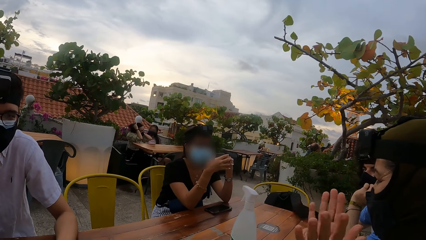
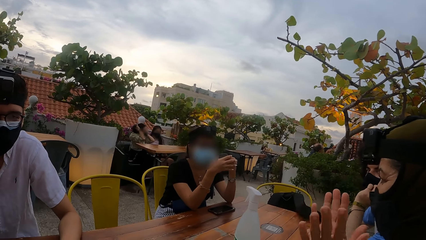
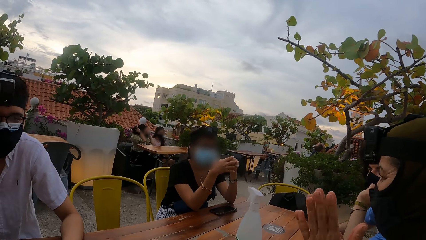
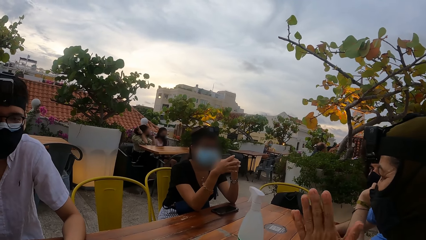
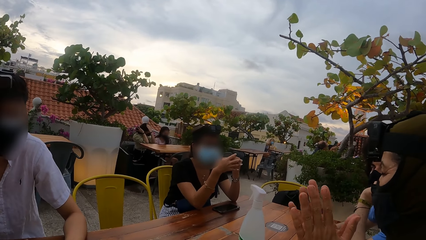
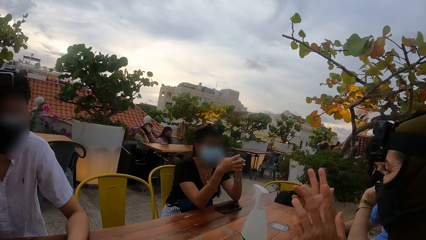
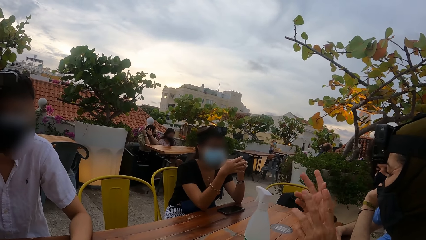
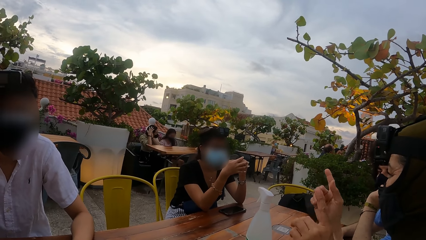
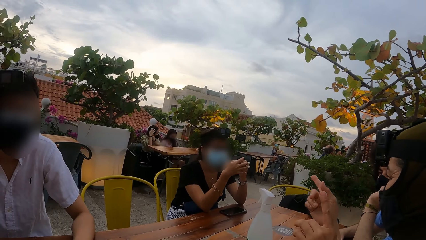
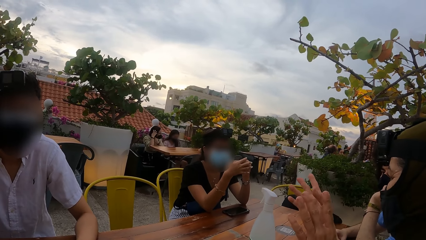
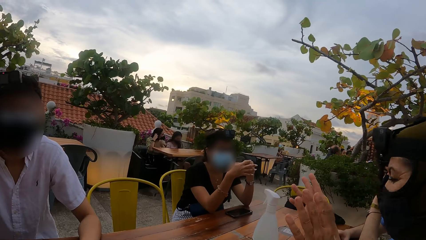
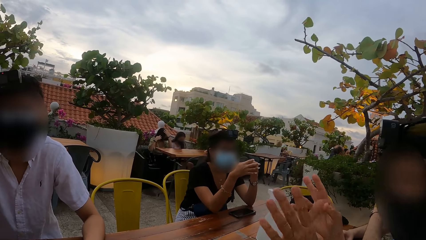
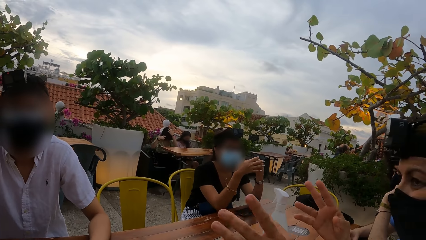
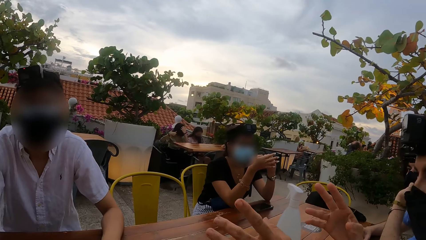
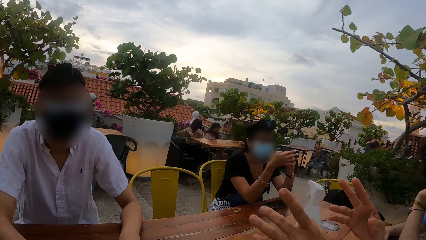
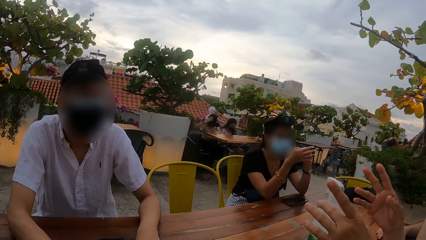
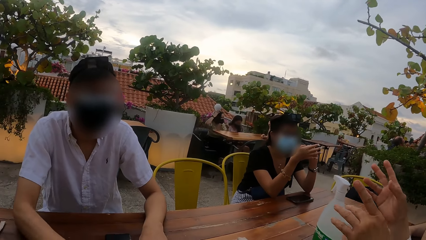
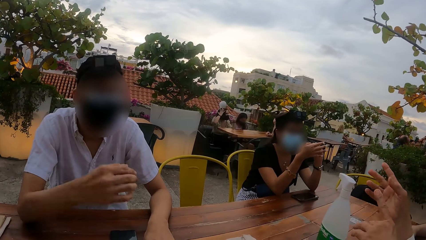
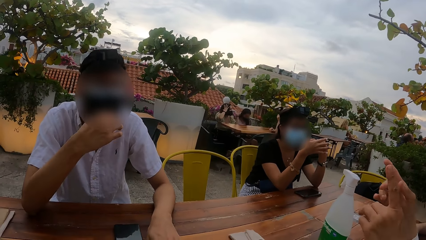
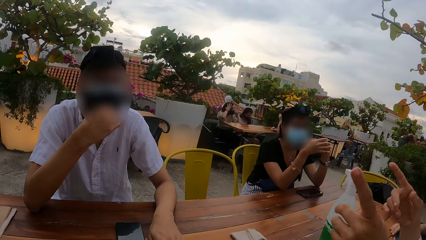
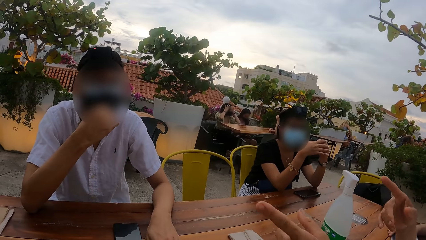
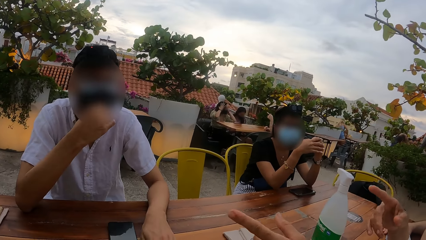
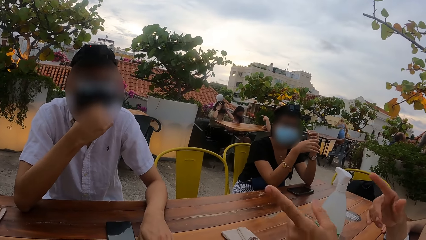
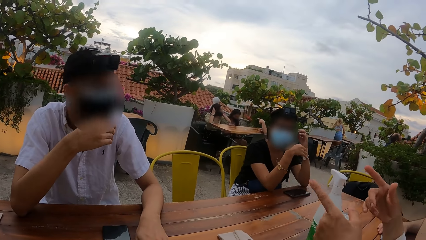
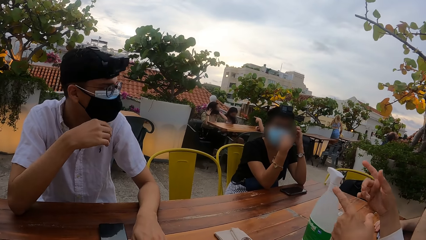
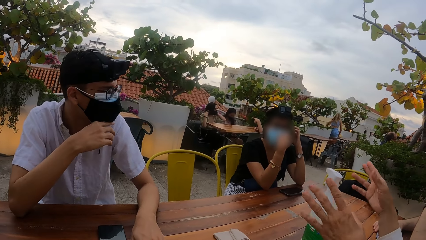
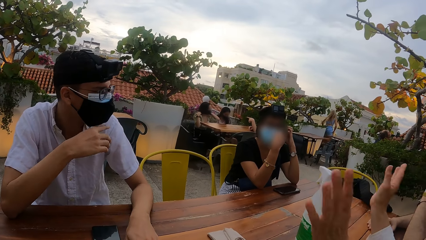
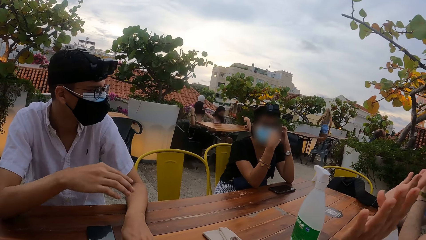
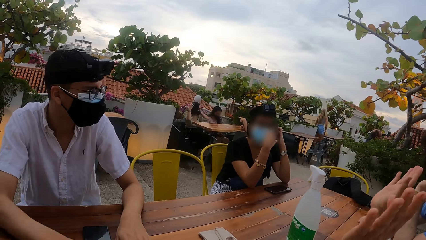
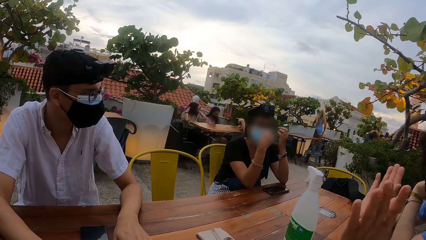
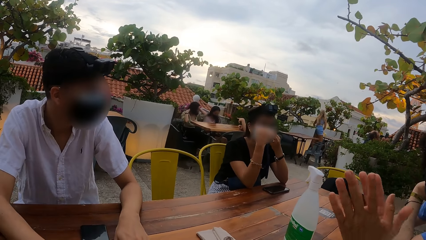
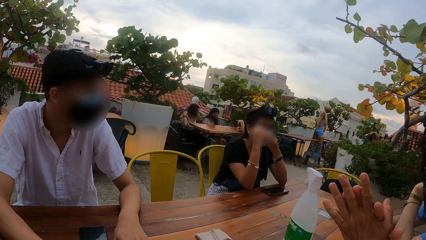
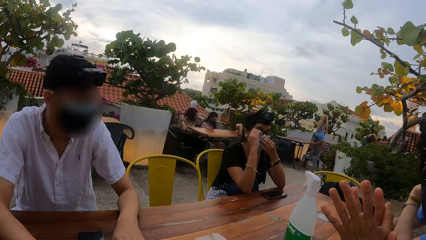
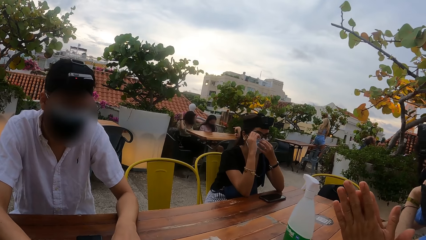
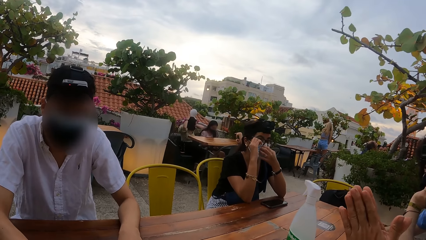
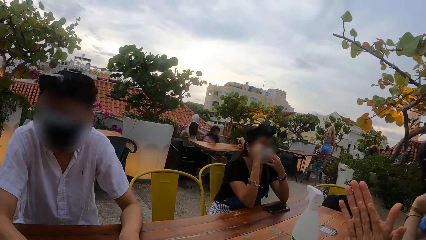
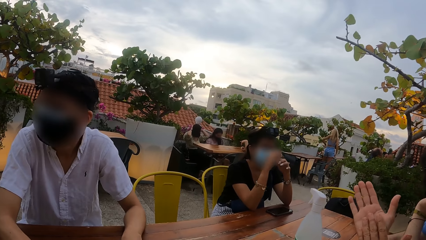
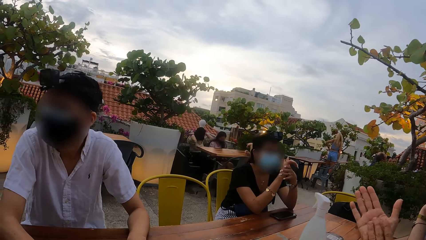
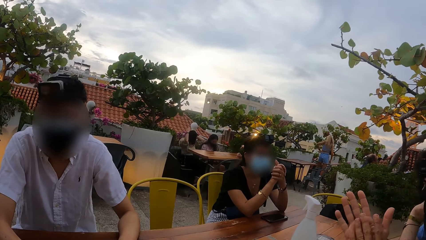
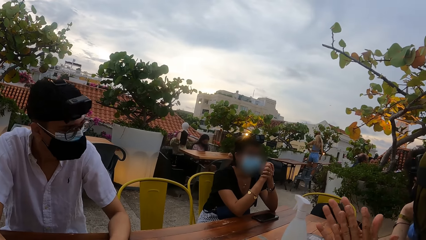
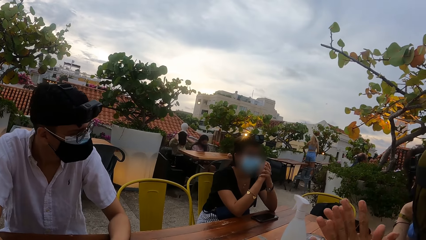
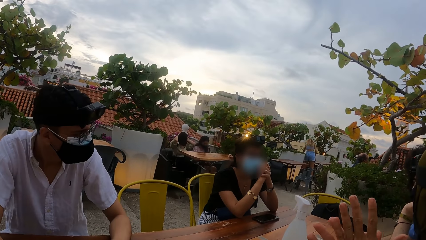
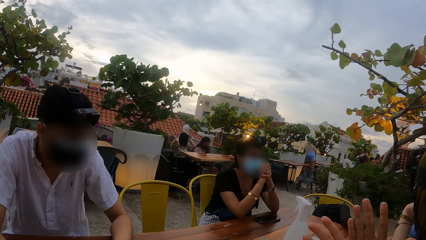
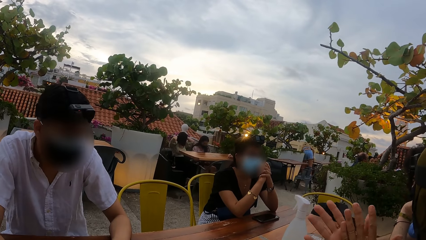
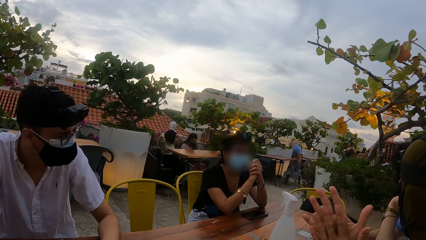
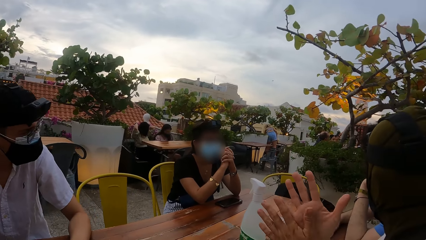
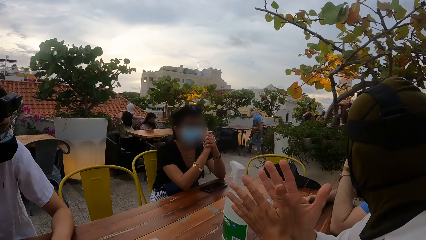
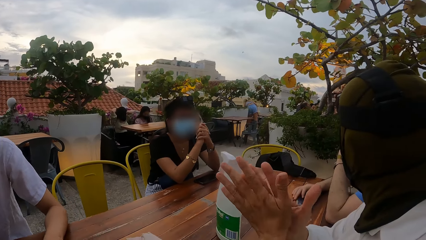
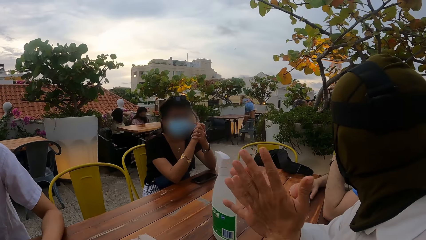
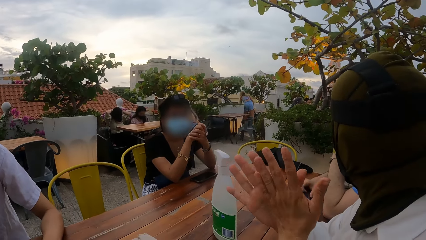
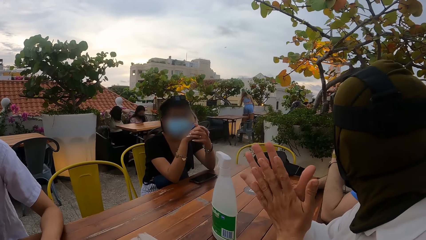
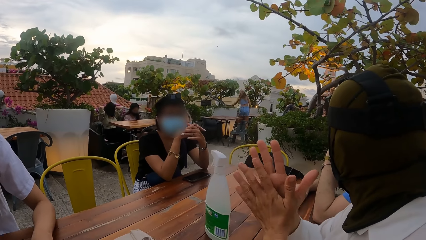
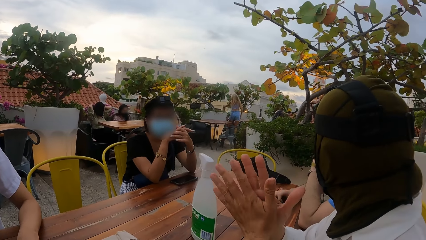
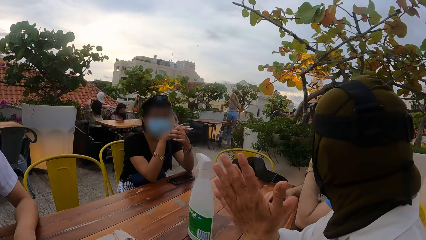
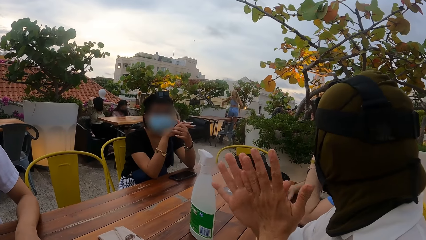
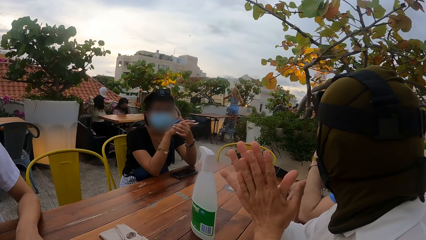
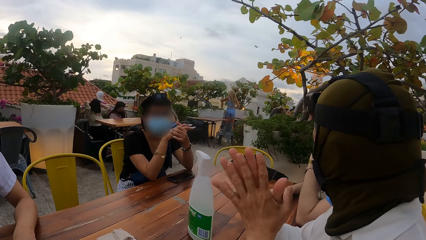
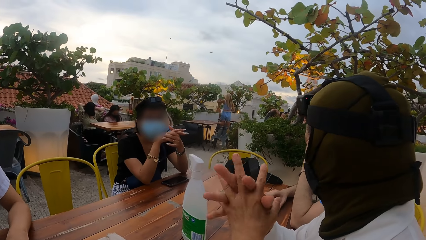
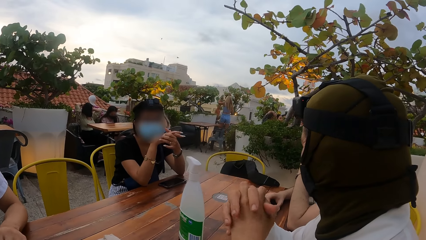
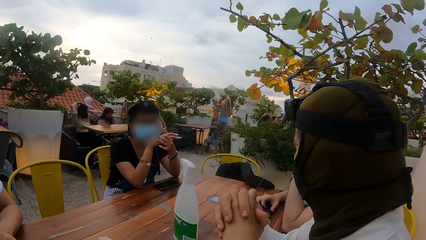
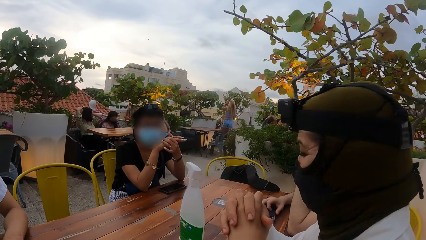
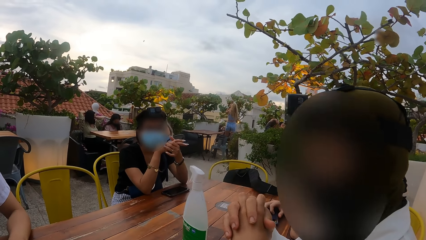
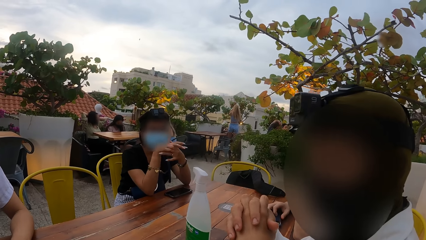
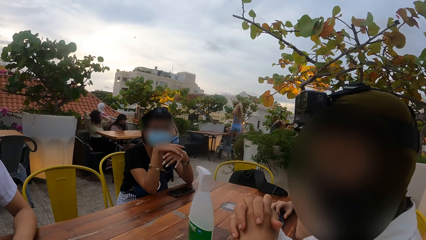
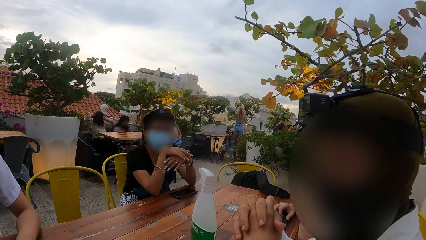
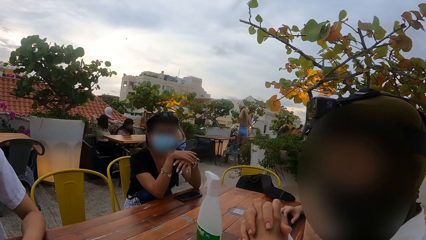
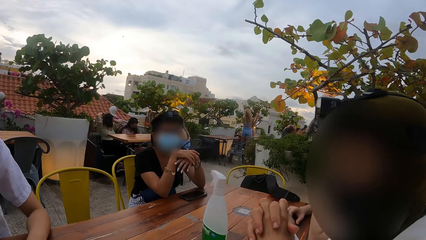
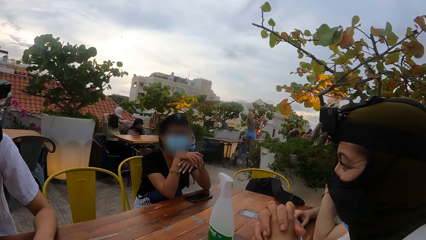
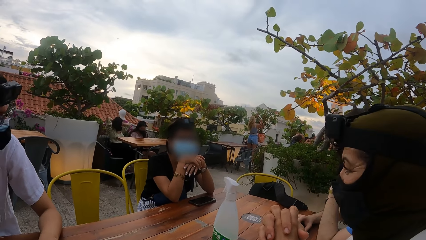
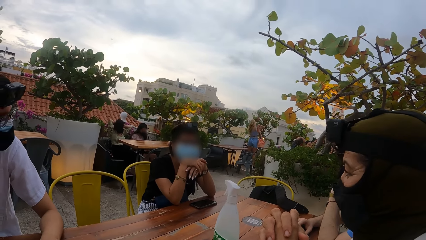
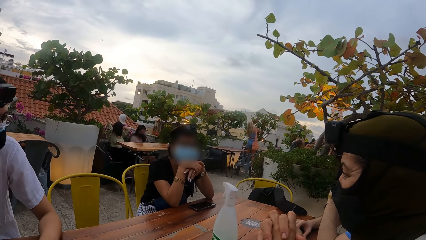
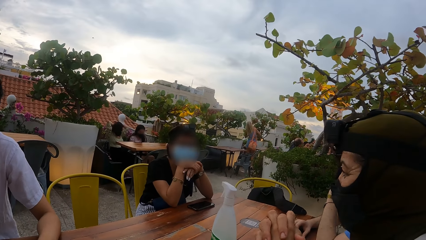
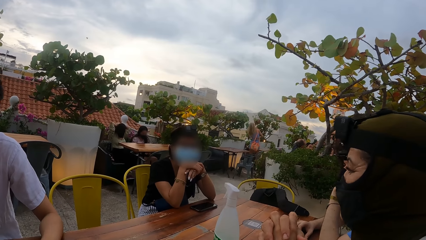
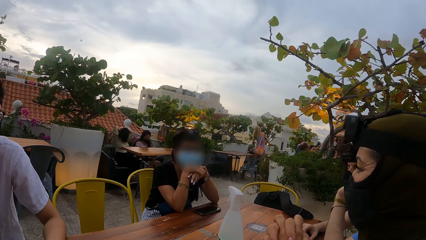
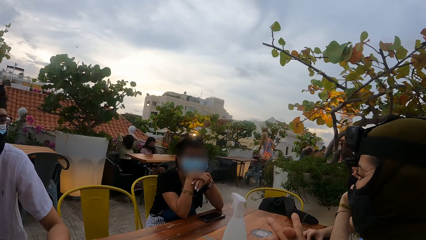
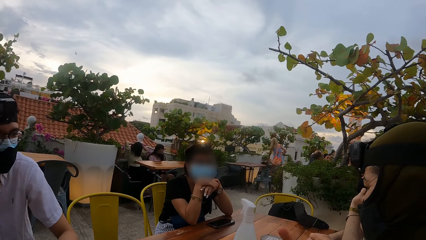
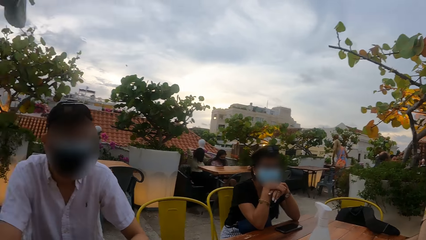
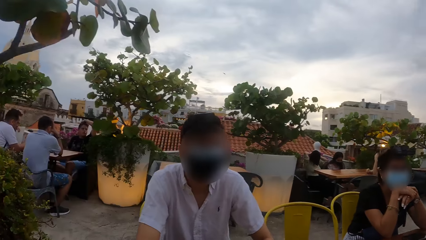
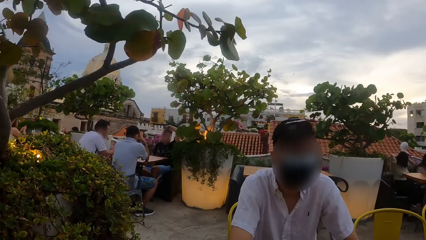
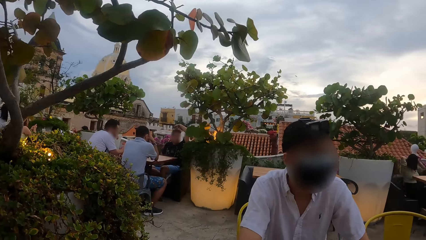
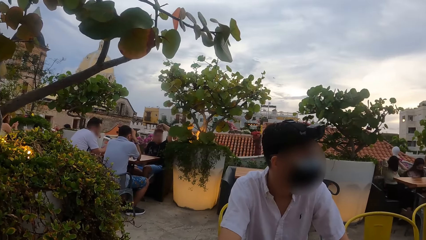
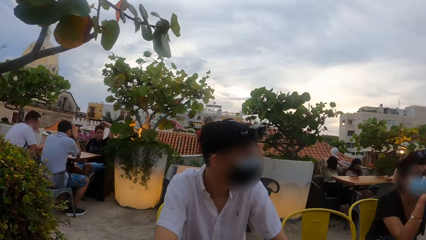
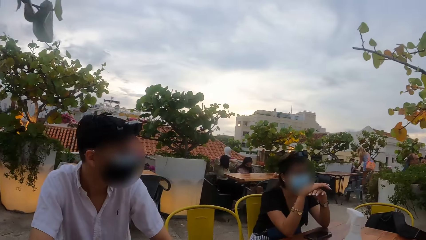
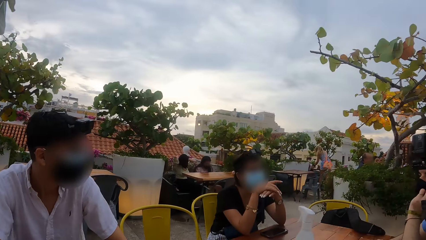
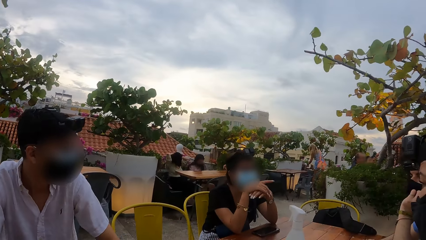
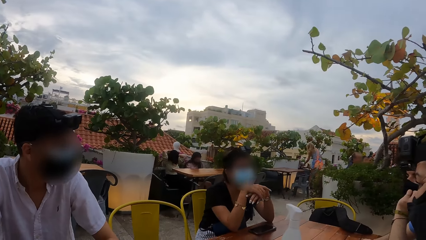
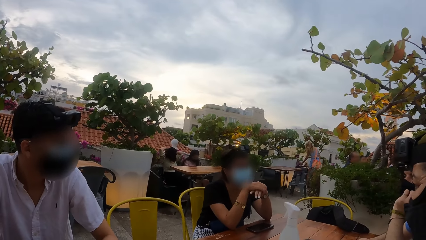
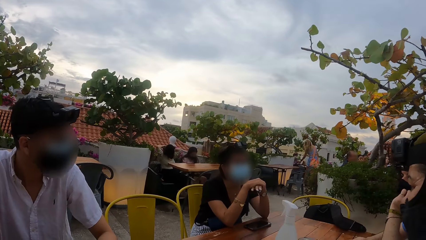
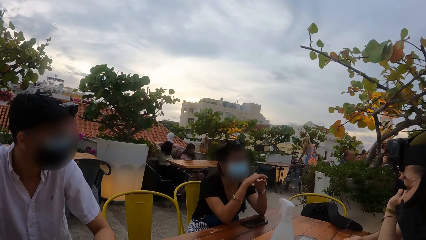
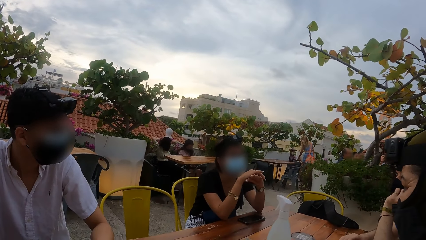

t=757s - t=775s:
A man adjusts his face mask with his right hand. A woman adjusts her face mask with both hands. The man rests his right hand on the table. The woman folds her hands on the table. The woman gesticulates with both hands. The camera wearer looks around the table.
